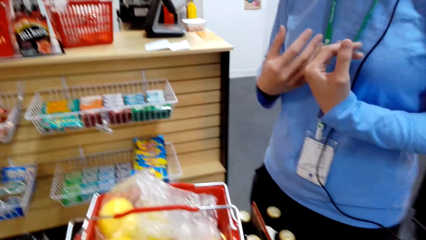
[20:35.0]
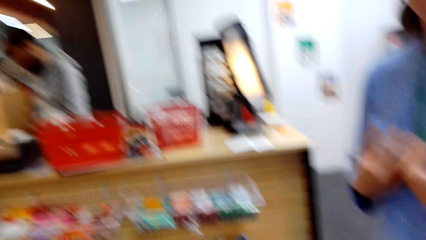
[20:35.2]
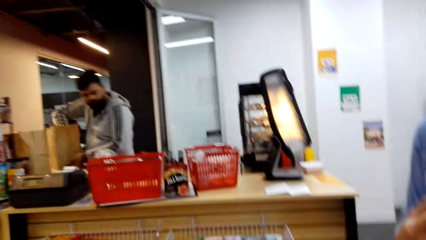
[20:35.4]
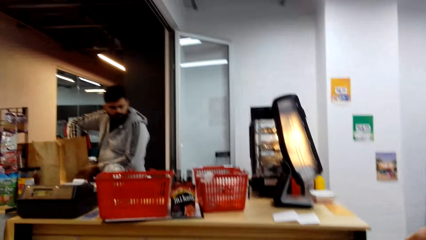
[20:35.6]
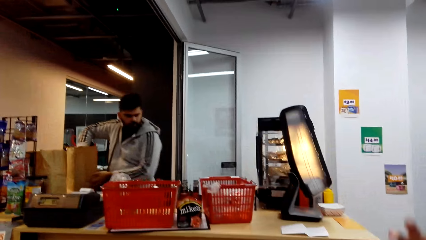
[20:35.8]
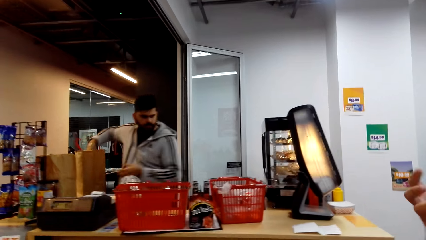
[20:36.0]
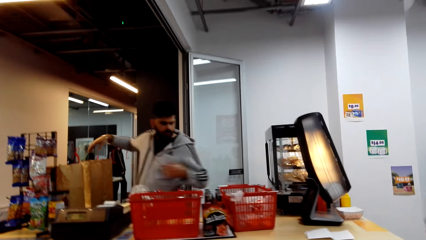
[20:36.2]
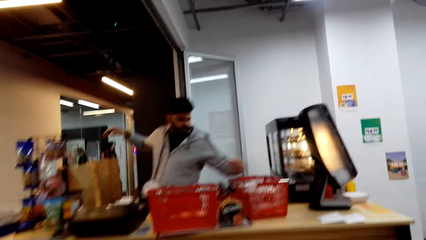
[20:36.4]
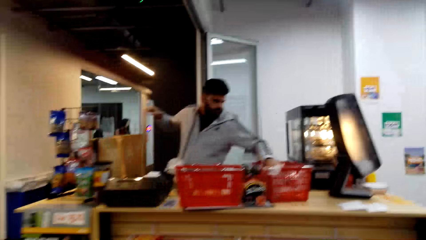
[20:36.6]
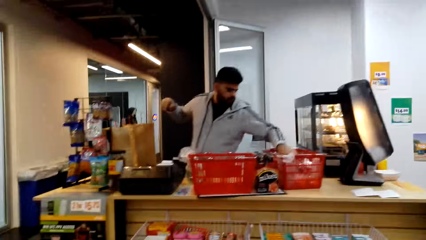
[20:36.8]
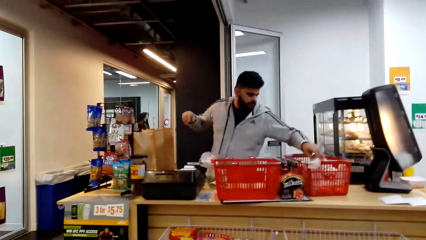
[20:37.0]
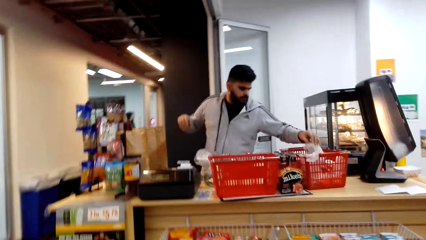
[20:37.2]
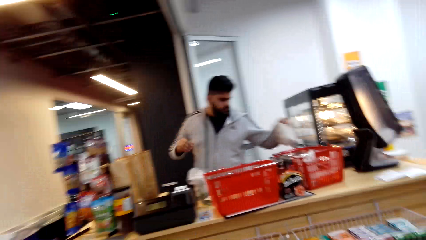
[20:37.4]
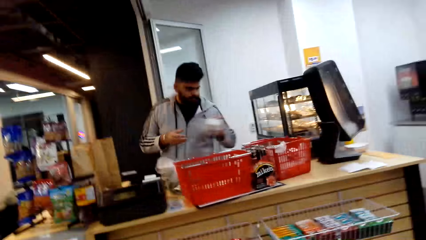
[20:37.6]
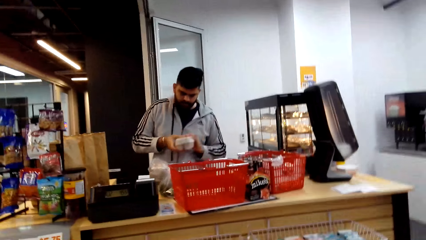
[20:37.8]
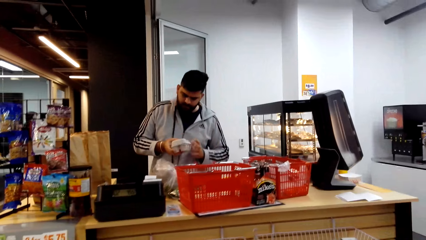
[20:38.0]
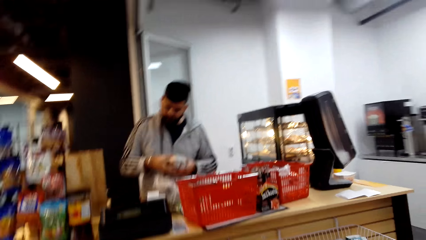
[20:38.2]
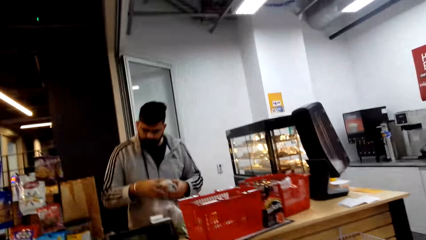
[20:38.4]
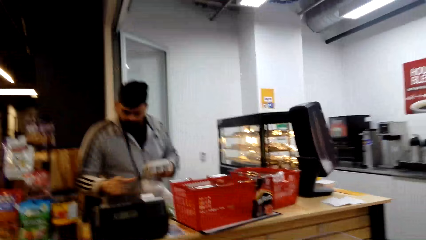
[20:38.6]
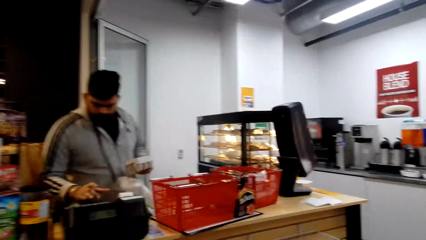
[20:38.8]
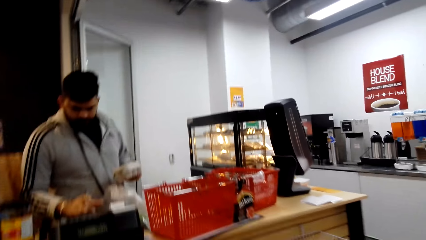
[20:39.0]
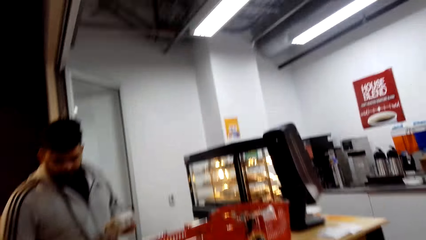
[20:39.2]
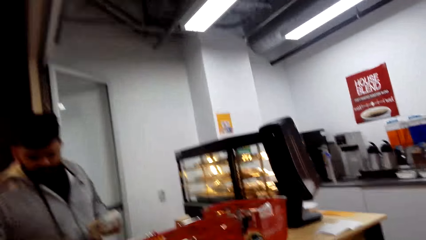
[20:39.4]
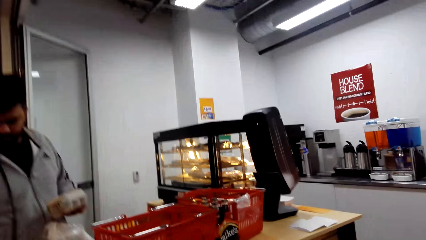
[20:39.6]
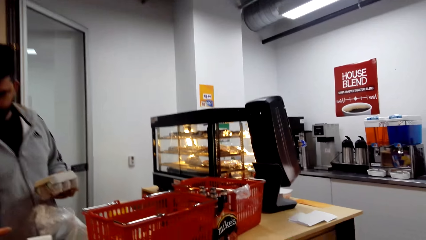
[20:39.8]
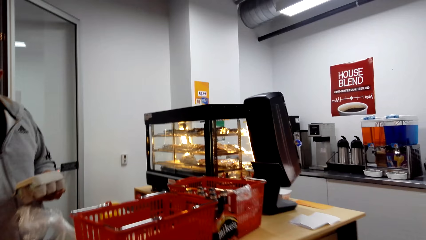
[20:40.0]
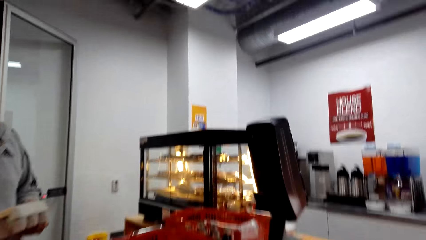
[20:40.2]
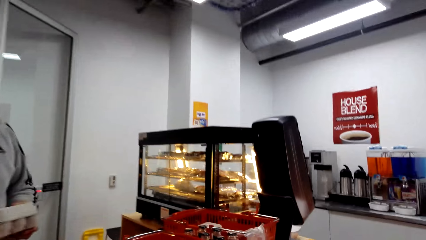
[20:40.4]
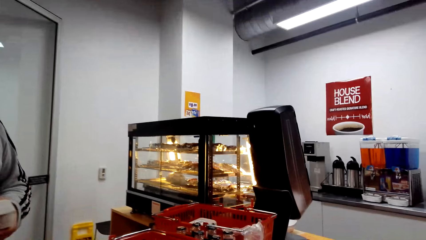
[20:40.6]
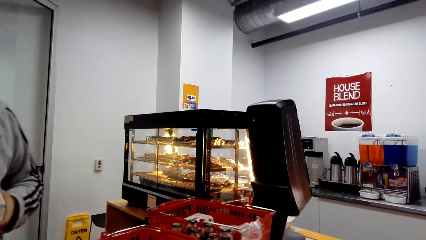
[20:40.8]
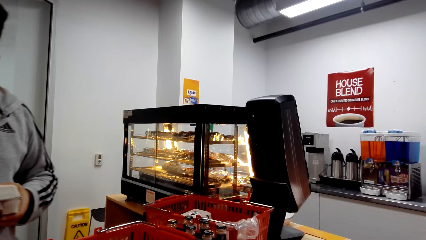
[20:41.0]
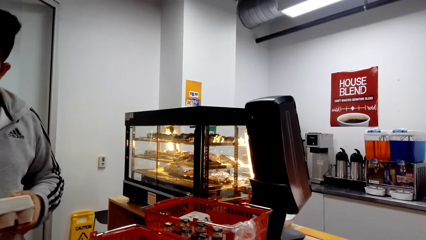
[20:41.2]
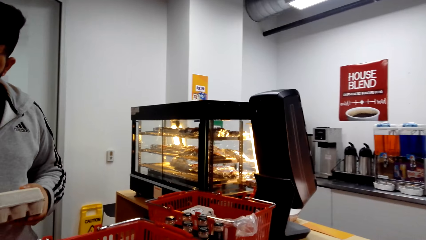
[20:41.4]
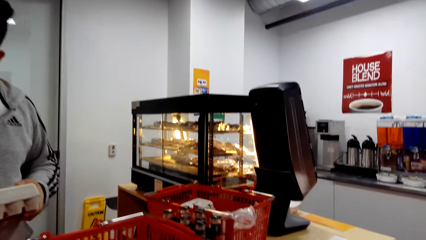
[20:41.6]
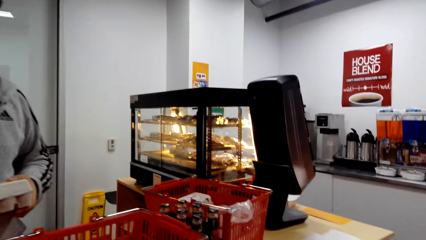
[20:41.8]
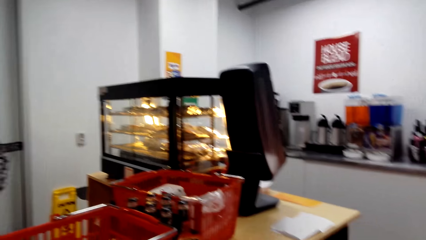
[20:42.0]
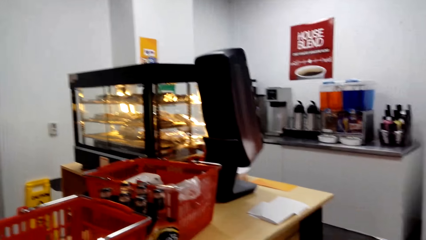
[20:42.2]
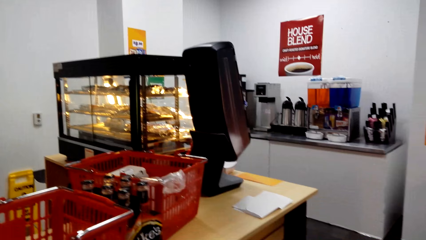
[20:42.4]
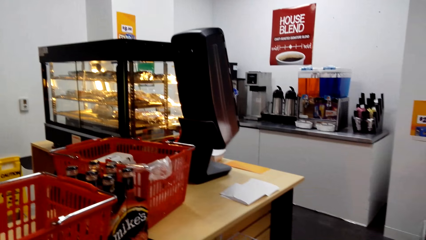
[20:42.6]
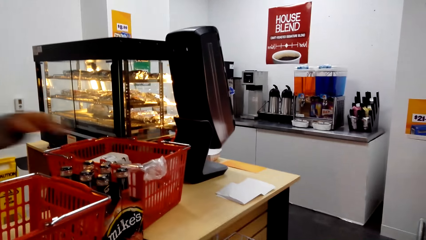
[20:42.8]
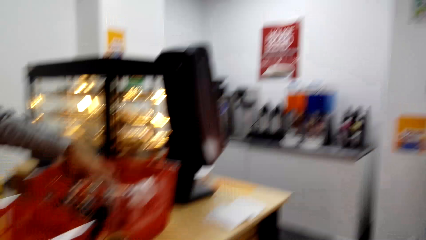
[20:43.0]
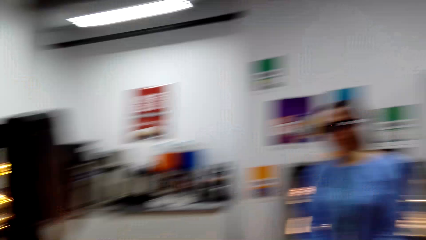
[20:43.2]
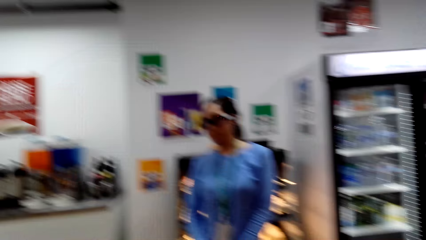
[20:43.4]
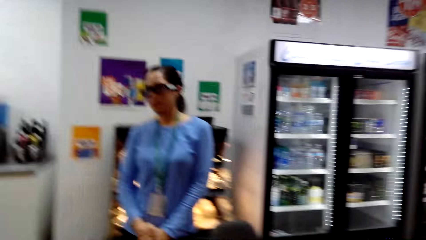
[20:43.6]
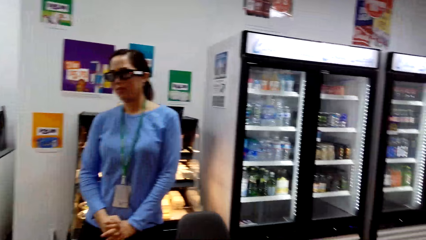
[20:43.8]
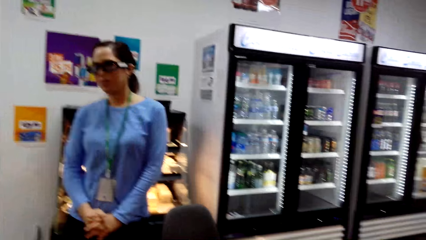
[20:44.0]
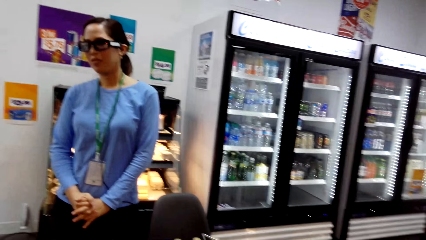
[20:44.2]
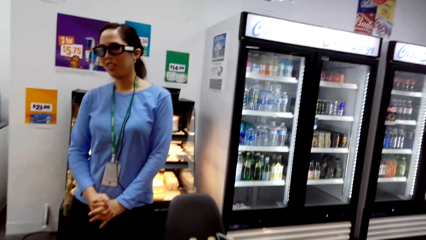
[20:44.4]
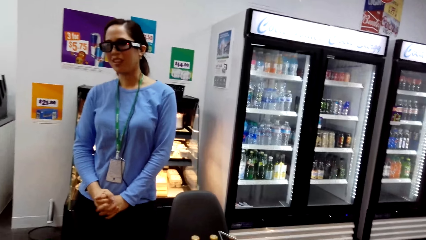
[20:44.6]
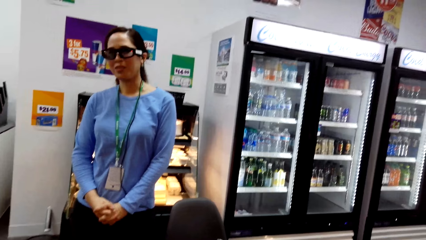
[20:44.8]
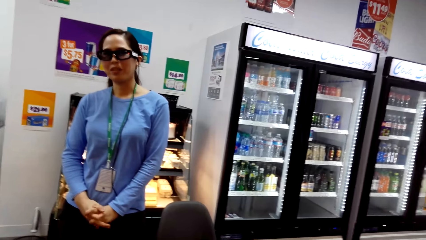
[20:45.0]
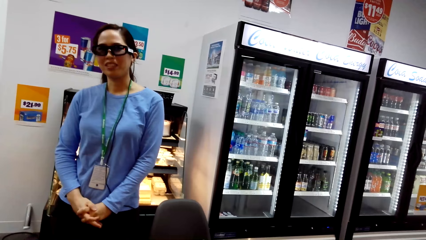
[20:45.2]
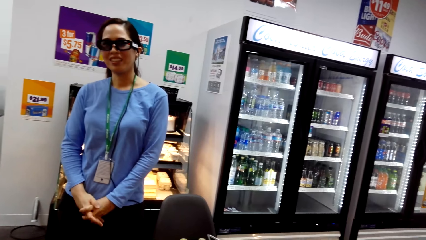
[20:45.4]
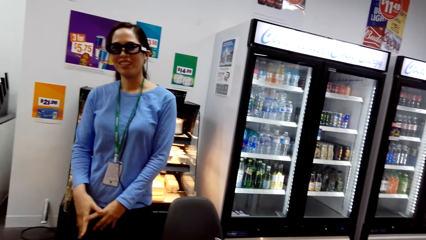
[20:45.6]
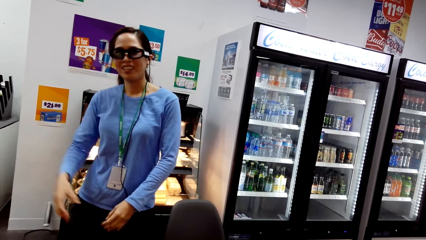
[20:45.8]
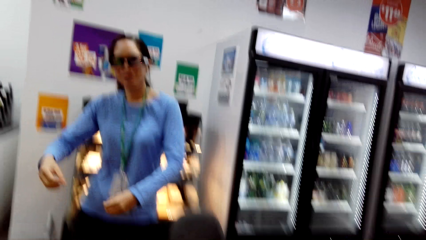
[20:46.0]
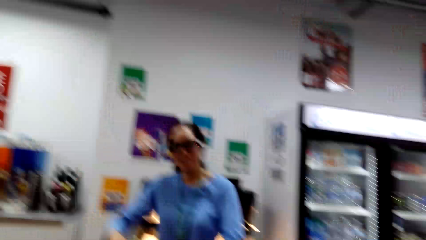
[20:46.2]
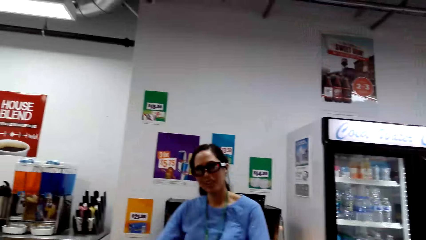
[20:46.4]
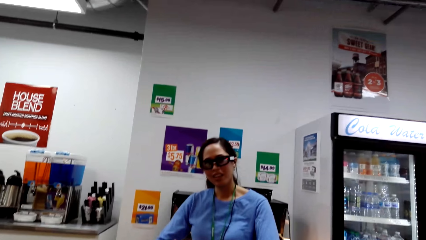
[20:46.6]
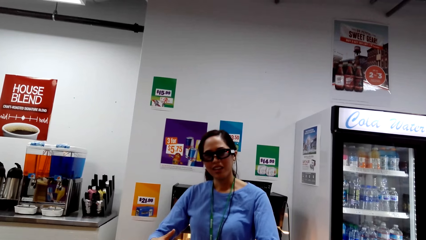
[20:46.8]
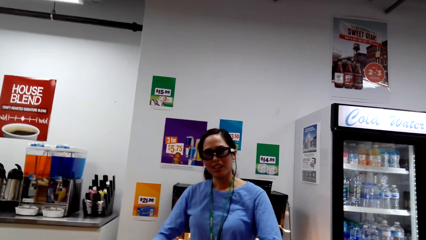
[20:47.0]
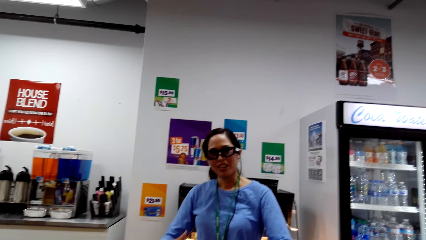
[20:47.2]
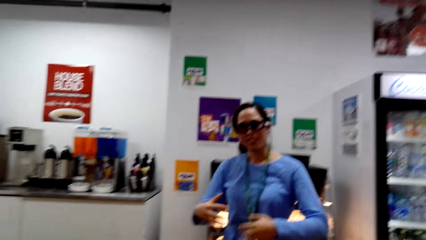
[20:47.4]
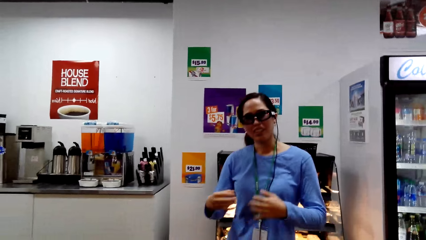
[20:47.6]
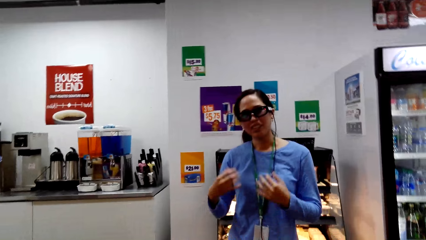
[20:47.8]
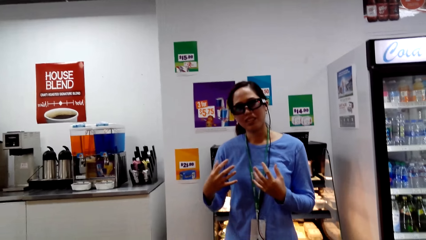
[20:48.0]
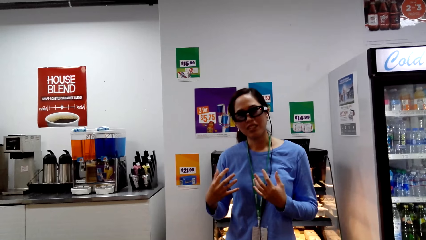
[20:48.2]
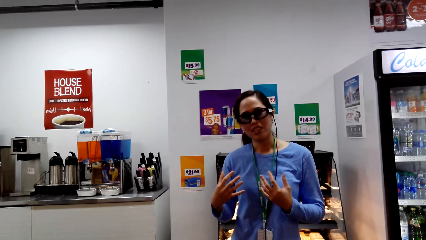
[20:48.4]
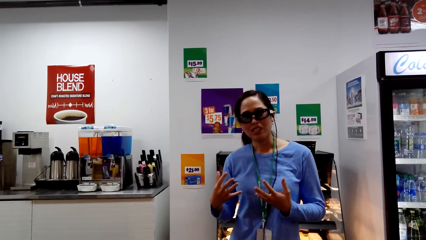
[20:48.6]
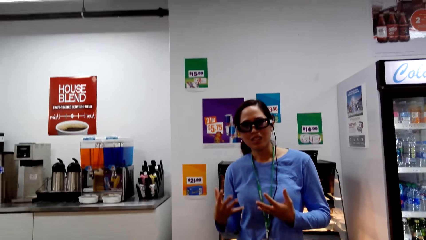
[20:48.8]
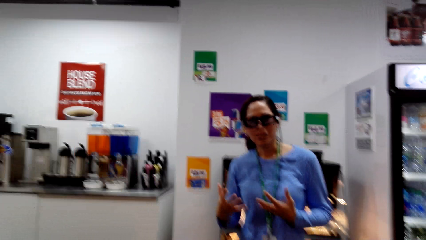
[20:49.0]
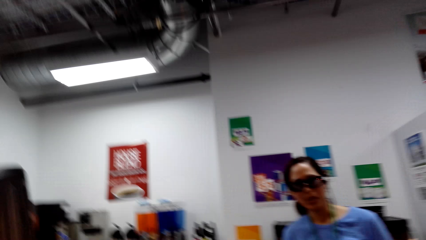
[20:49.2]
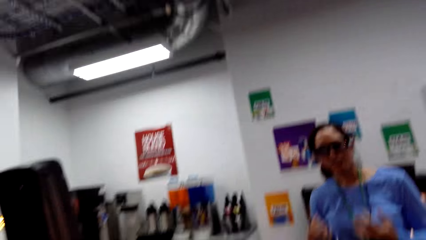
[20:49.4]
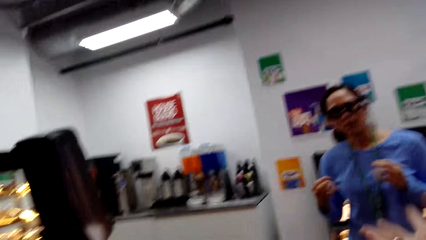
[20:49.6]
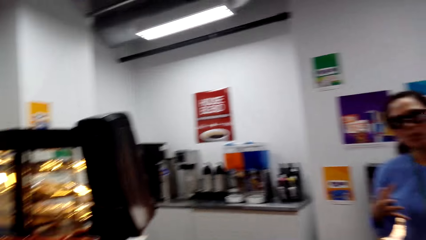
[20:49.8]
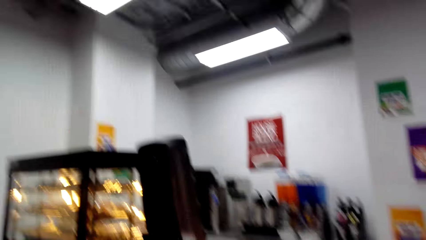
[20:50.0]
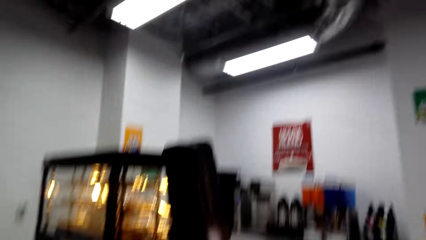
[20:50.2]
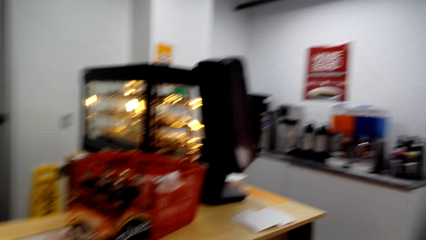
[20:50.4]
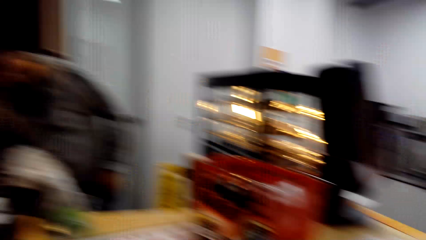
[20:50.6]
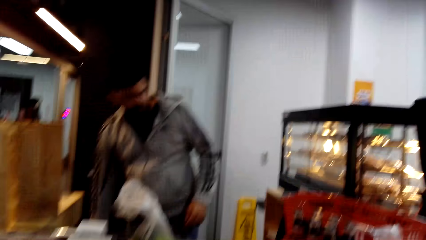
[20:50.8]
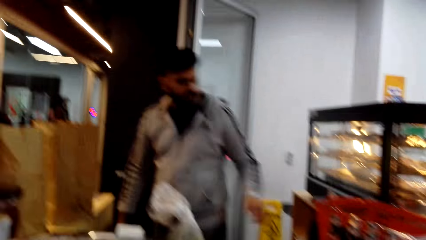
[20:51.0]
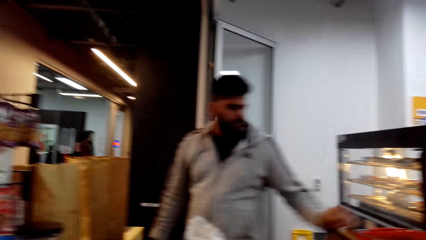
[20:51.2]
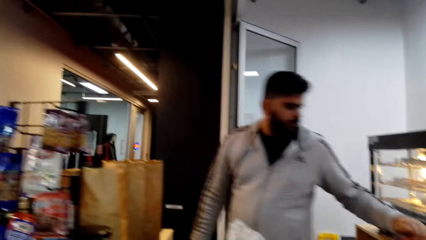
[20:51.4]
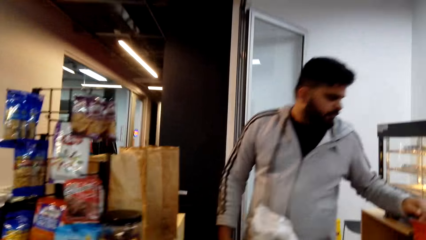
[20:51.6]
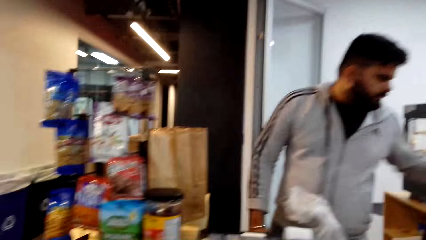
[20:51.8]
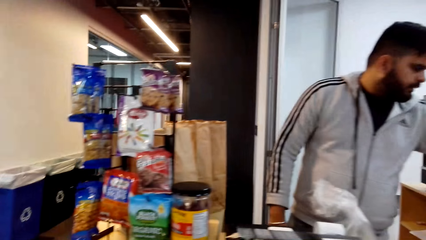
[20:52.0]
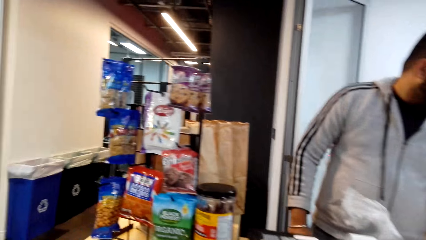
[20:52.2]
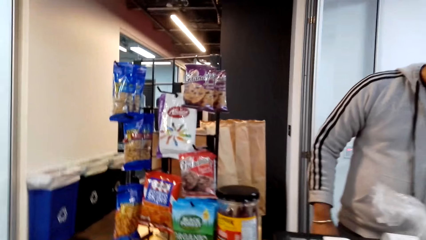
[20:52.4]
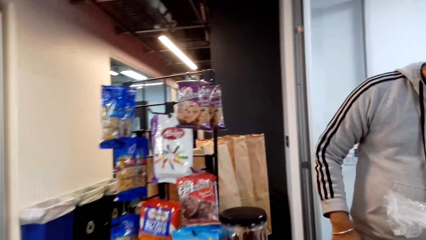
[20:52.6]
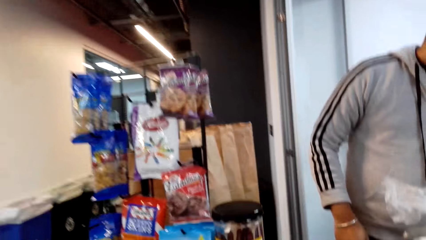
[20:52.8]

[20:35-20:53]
The camera wearer puts the item in the shopping basket. The man puts the items in the grocery bag. The man takes the items in the shopping basket. The man types the counting machine. The woman picks up the record list. The camera wearer converses with the man and the woman.
